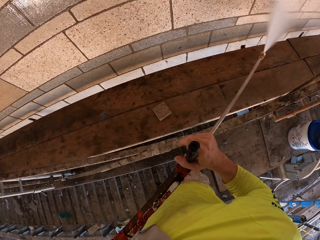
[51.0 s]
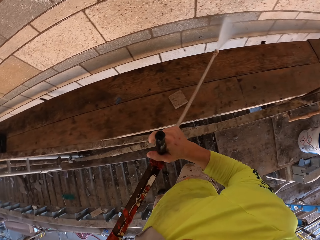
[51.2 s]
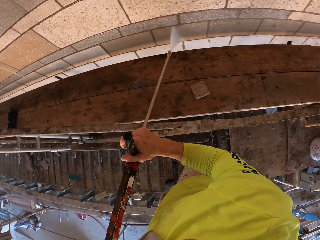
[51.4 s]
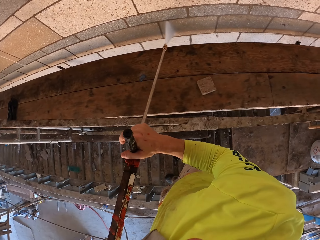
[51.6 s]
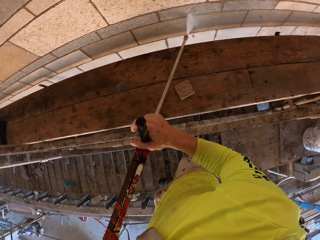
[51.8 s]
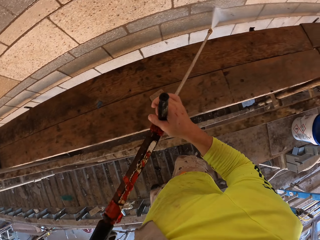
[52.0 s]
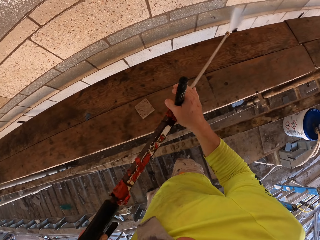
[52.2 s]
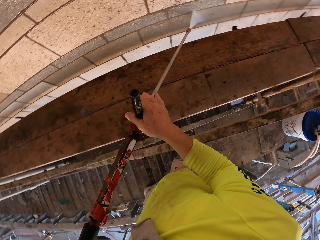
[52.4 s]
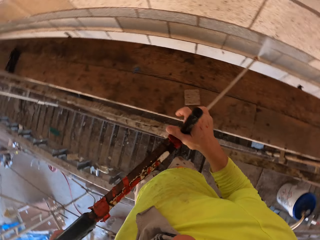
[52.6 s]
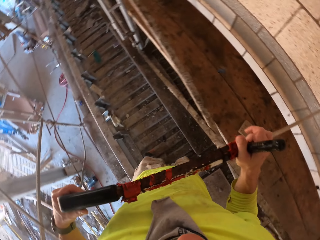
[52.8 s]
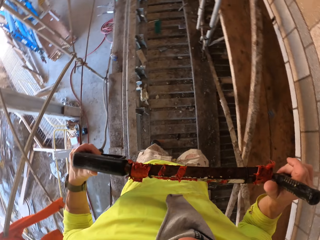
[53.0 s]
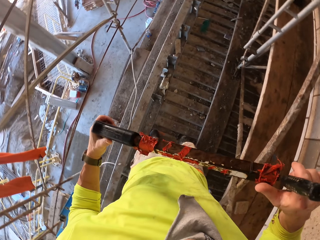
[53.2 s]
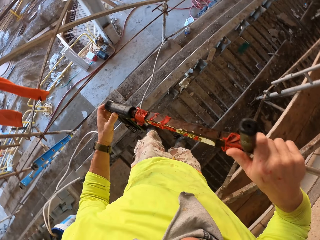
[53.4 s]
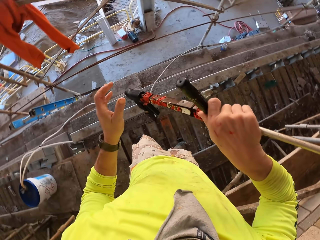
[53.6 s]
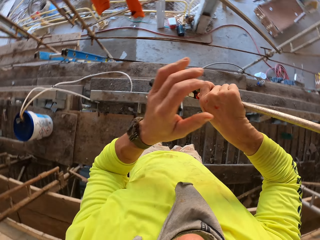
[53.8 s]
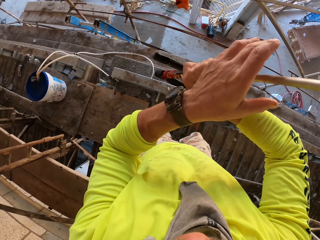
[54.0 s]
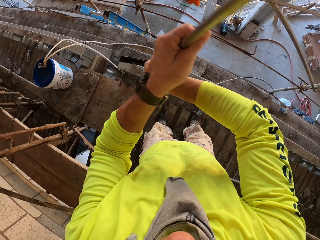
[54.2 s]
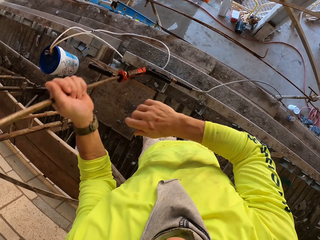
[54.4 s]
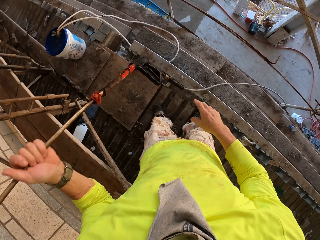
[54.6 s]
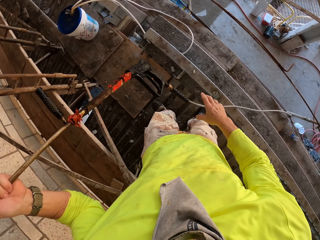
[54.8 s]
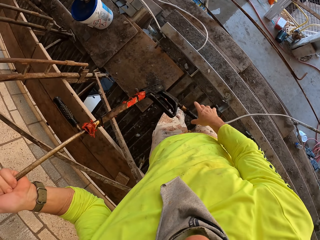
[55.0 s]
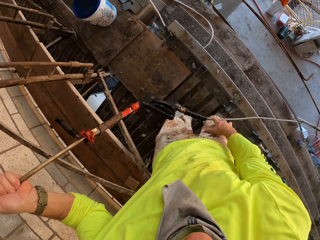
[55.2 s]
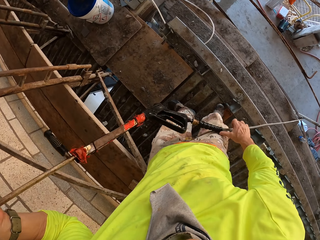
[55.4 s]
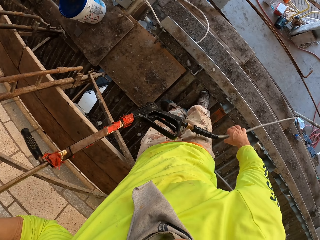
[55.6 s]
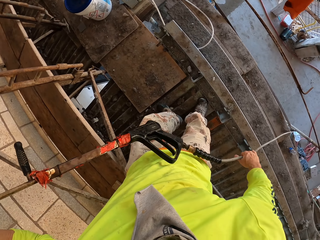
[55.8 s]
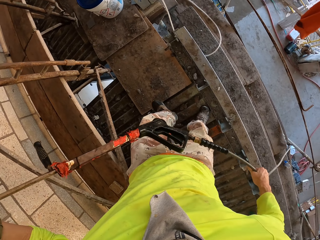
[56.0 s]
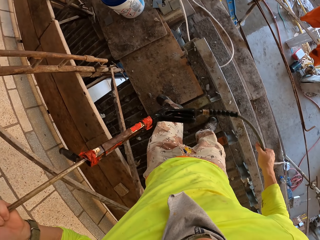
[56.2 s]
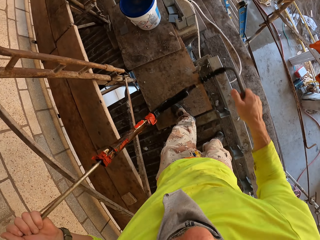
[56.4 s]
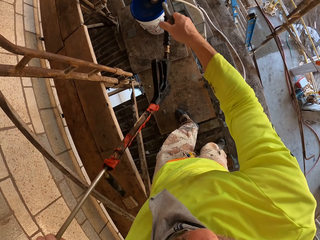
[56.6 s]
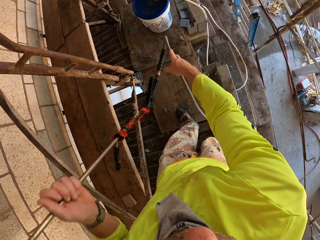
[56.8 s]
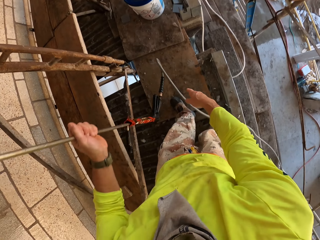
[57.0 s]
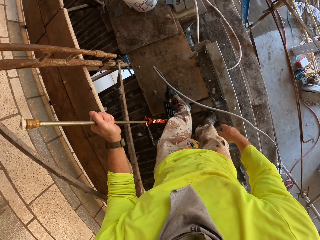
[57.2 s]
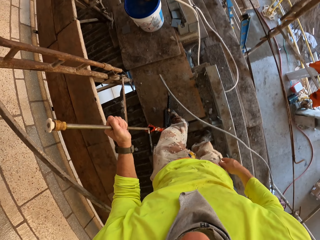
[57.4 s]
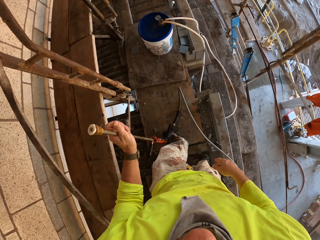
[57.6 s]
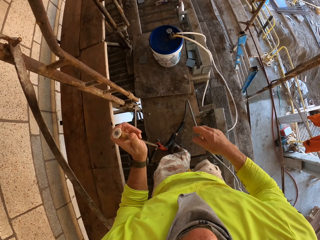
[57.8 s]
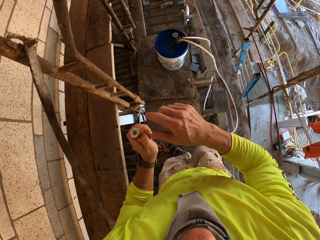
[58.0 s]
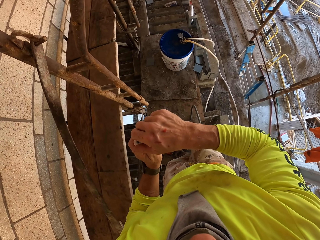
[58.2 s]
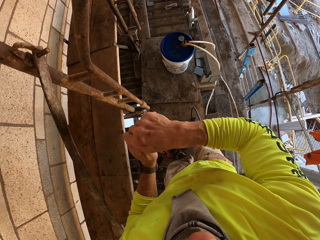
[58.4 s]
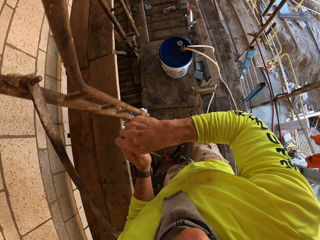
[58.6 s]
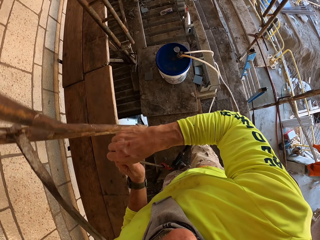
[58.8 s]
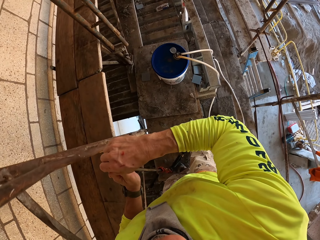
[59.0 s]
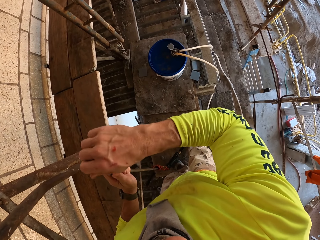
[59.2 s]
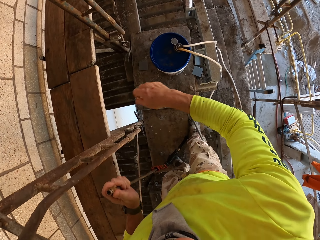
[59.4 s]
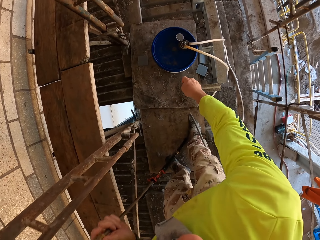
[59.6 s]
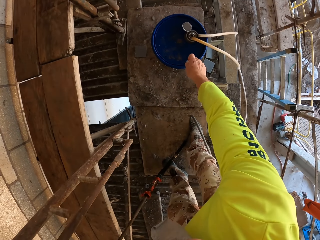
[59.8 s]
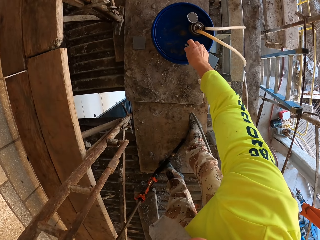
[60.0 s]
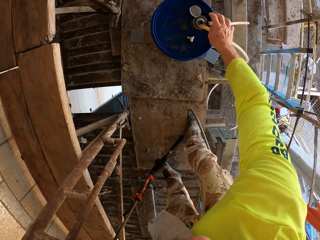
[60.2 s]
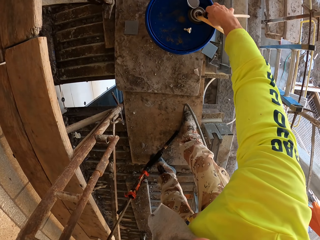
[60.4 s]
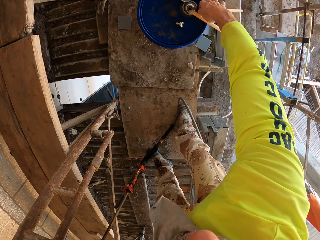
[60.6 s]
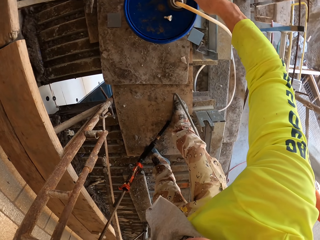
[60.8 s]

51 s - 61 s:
The camera wearer turns to the side. They stop. They move the stirrup spray or Loctite PL3. They take the stirrup spray. They pull the pipe up onto the scaffold. They put the stirrup spray on the scaffold. They hold the Loctite PL3. They remove the nozzle body. They put the nozzle body or tin on the portable stirrup pump.

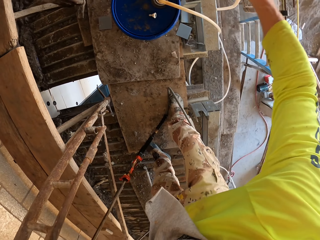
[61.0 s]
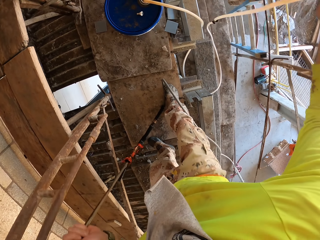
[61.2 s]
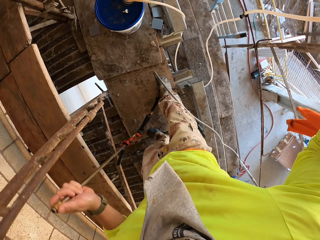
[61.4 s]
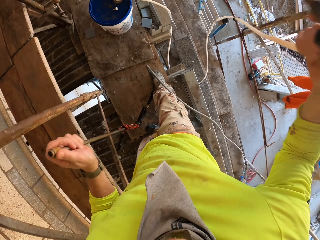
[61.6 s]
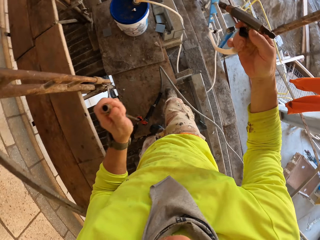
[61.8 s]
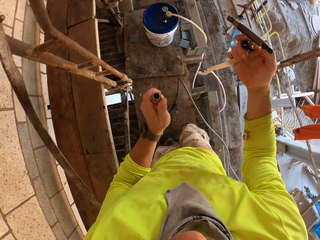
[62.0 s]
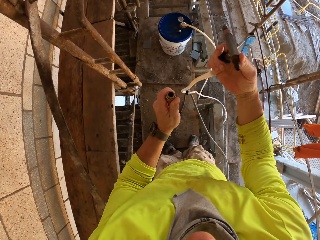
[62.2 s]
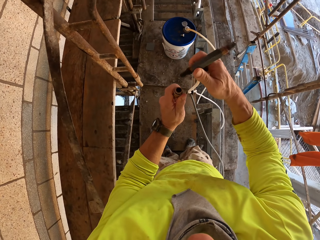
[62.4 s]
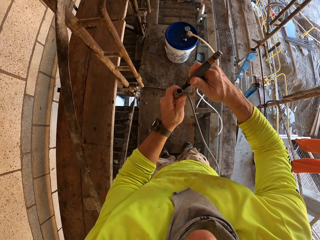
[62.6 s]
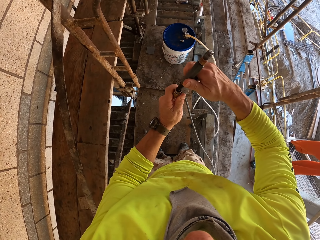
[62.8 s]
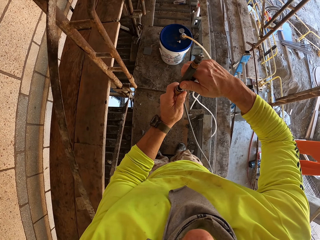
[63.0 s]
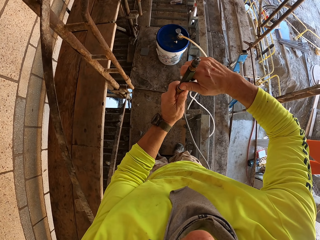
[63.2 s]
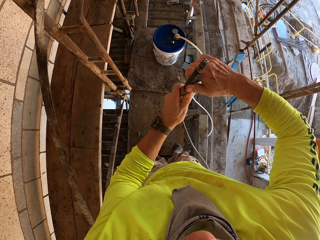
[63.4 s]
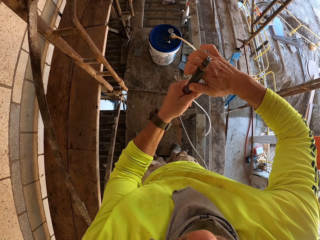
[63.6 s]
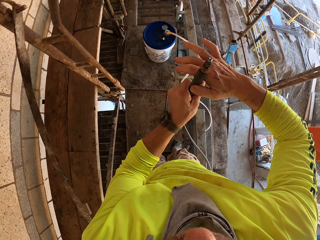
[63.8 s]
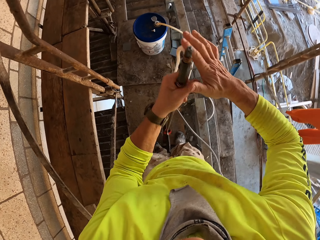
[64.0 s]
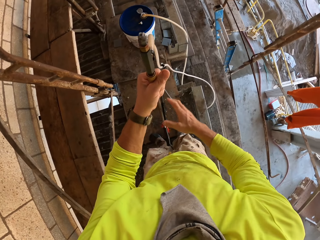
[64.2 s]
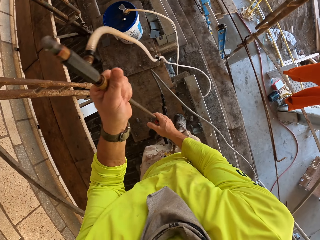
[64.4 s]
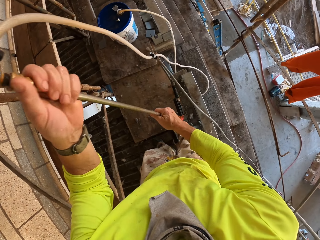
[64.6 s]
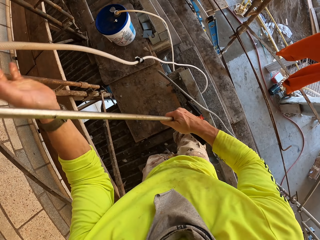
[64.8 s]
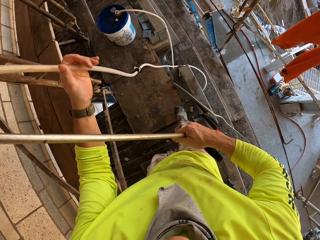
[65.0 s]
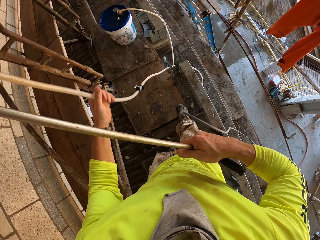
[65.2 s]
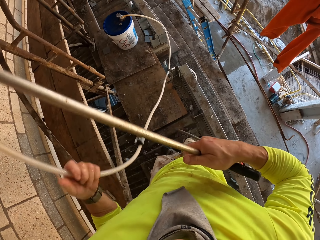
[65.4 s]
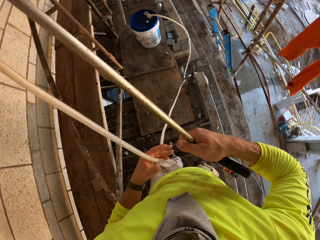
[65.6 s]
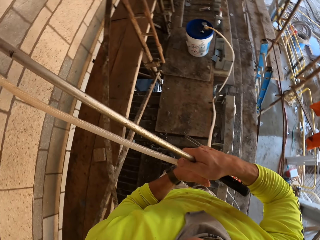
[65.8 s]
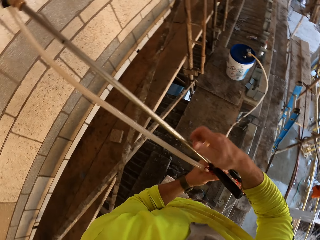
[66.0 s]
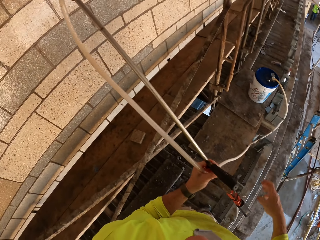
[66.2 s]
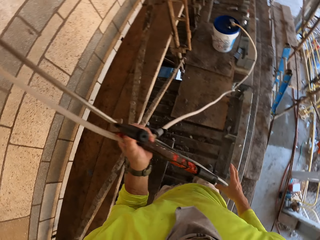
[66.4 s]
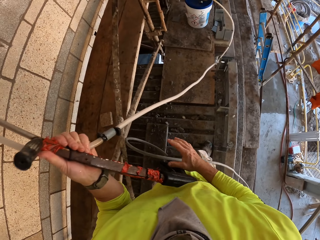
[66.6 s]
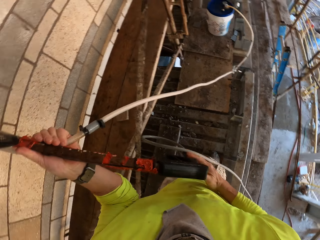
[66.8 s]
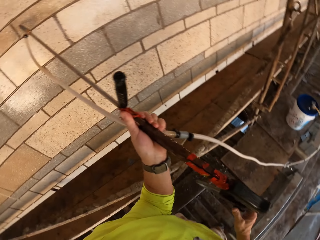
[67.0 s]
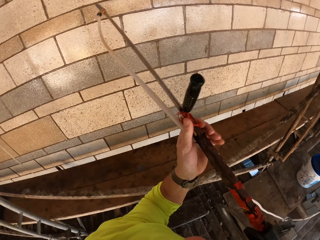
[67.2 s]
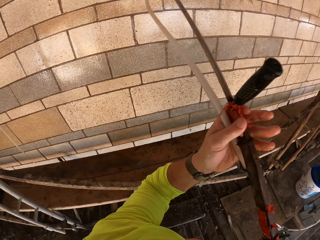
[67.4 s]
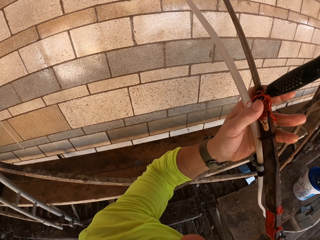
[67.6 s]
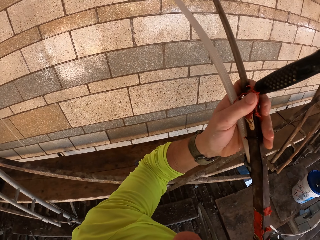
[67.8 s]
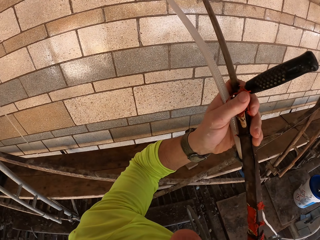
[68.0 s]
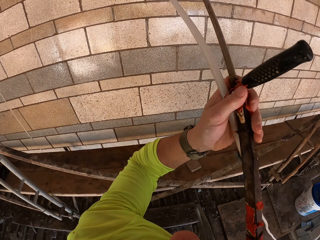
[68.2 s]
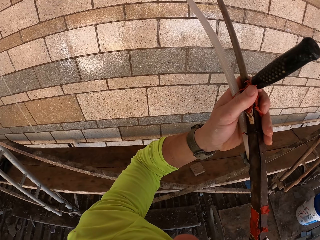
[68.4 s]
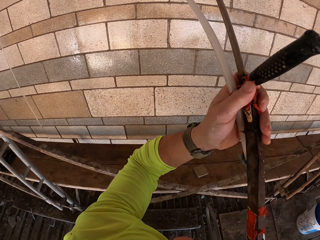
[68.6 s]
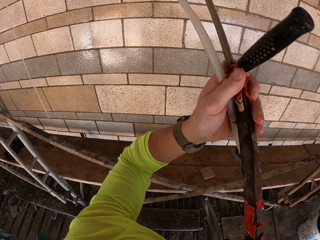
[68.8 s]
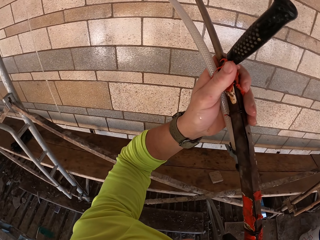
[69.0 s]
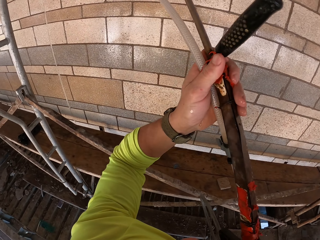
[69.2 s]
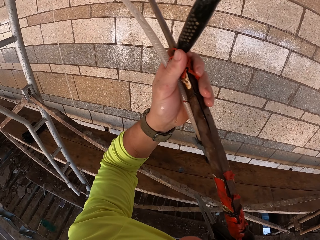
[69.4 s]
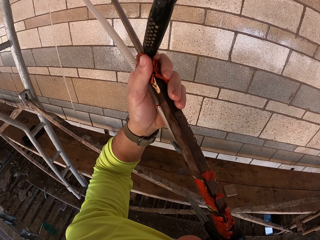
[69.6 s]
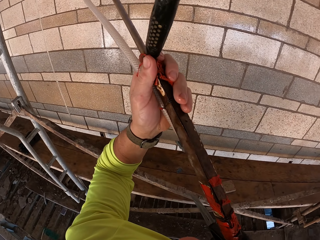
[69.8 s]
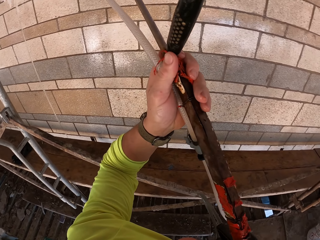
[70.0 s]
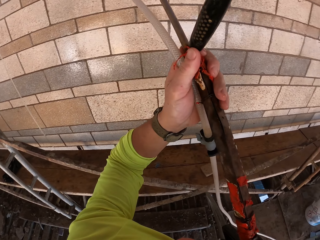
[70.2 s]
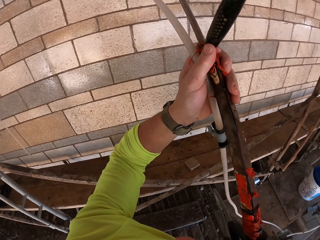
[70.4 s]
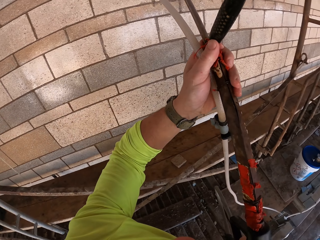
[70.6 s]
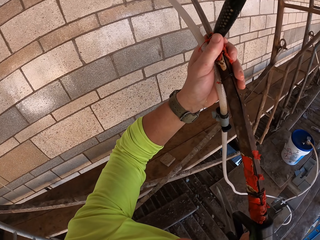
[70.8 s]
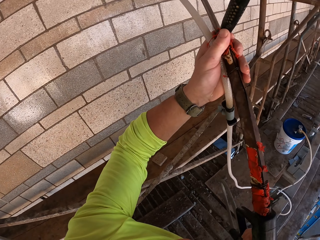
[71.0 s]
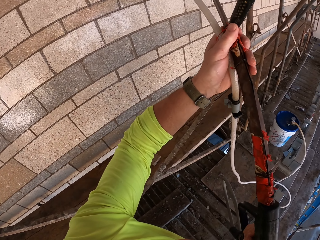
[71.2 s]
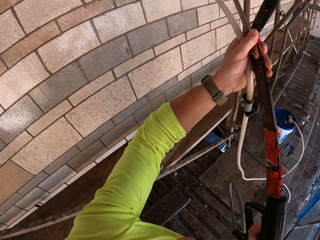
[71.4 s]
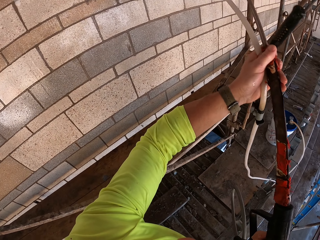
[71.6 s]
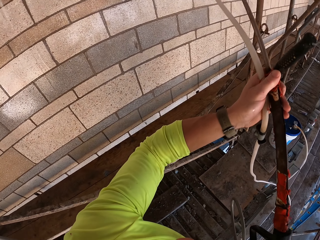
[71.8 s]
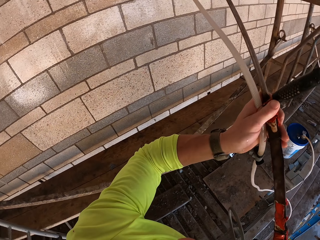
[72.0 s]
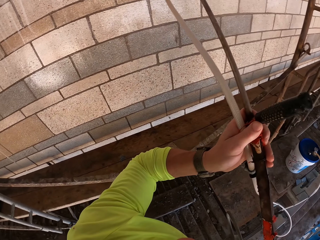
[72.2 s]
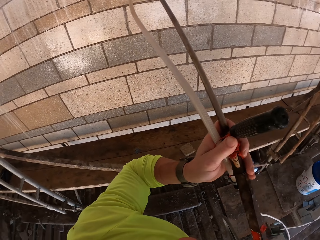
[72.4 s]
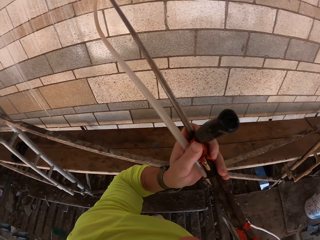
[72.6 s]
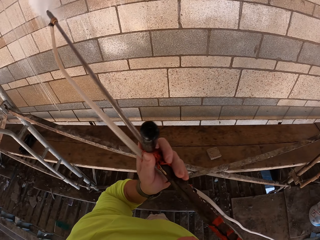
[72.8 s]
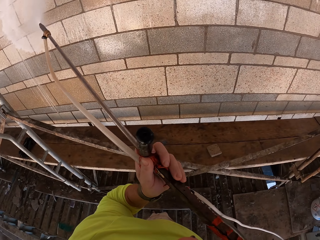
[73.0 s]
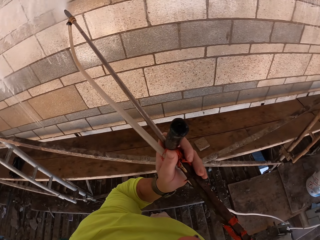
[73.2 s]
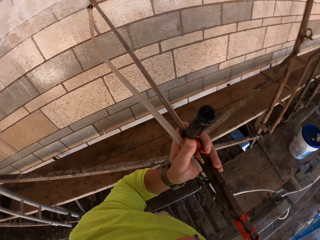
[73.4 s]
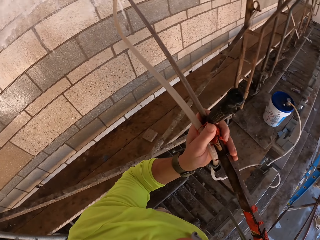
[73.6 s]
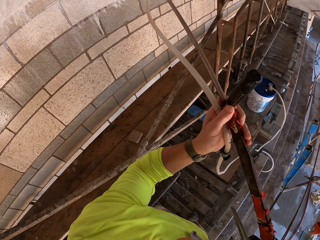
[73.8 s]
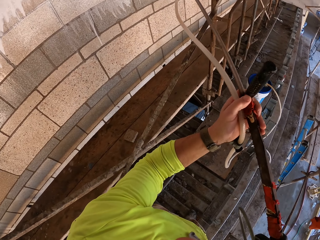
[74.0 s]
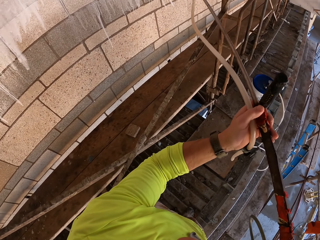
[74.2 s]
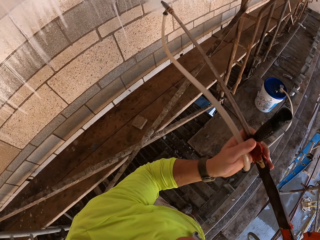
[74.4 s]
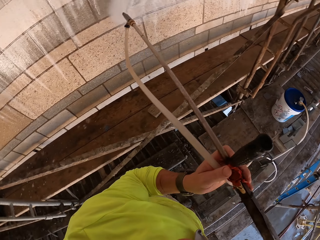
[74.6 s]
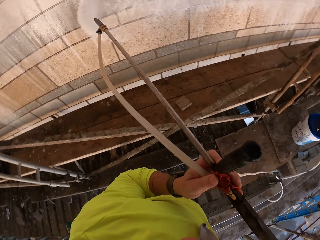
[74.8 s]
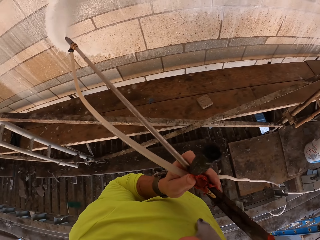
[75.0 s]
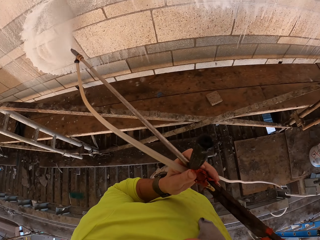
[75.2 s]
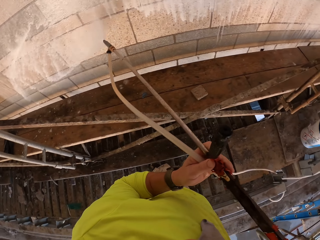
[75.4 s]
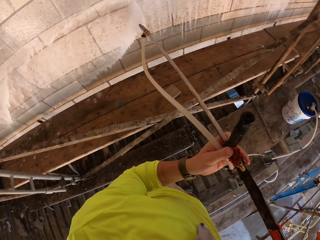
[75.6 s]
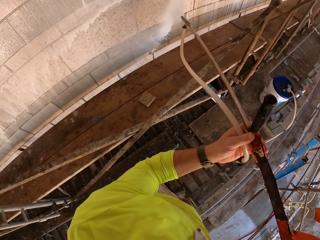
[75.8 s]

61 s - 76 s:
The camera wearer takes the pipe off the portable stirrup pump. They hold the pipe. They fix the pipe on the stirrup spray or Loctite PL3. They lift the stirrup spray. They move the pipe. They hold the pipe with the stirrup spray. They spray the wall with the Loctite PL3.
